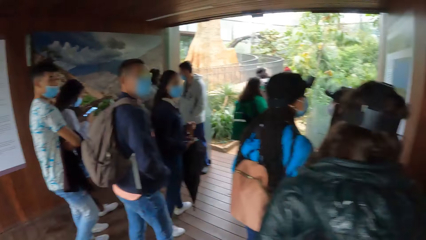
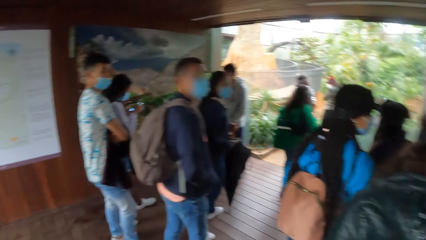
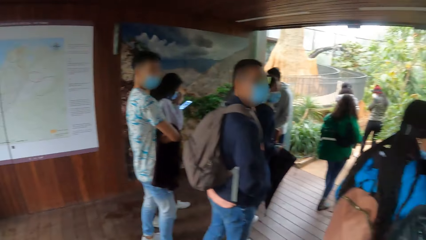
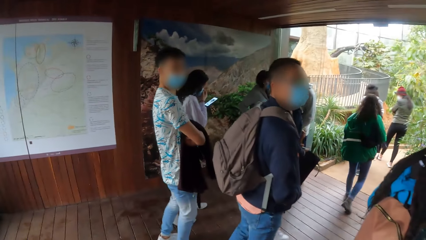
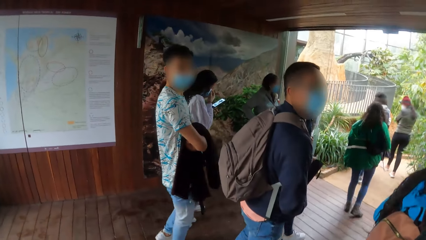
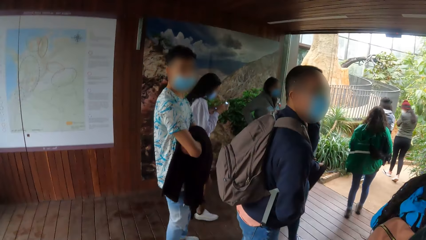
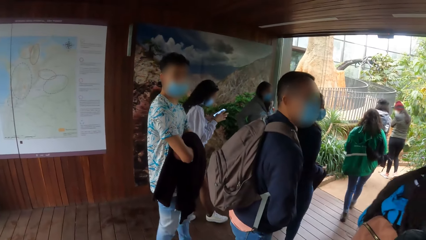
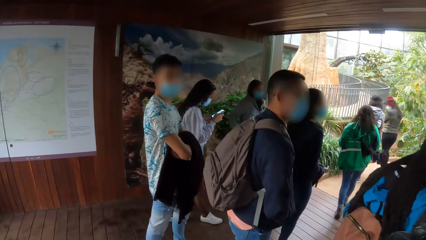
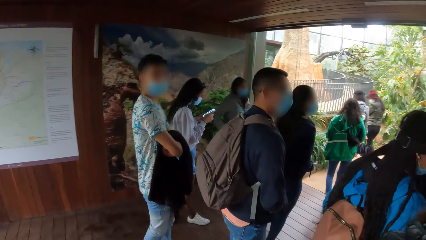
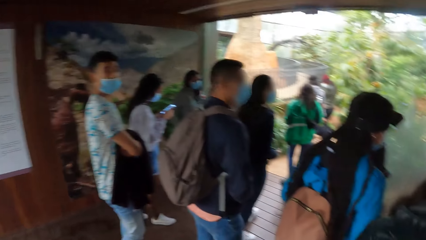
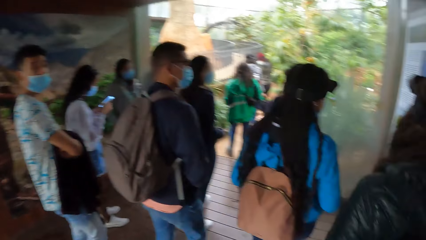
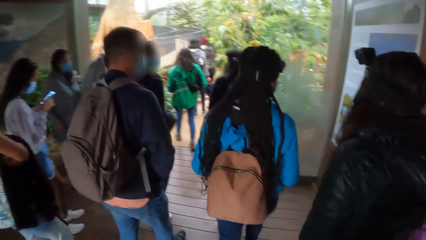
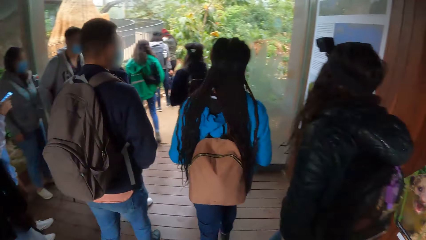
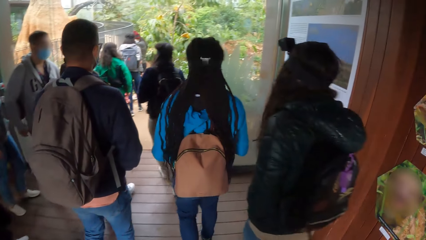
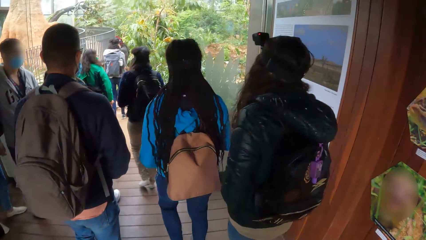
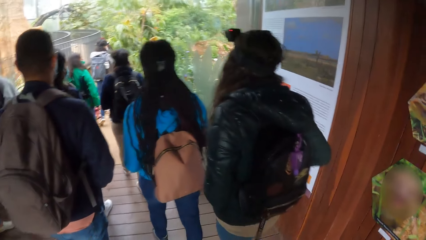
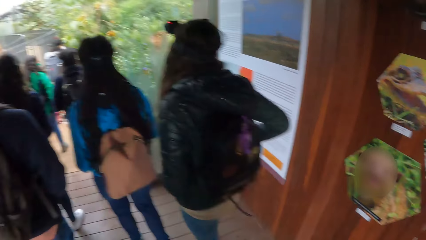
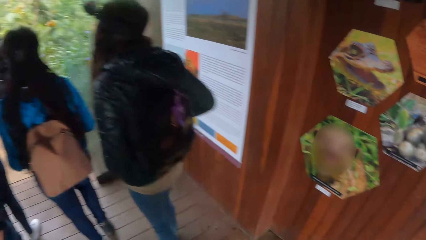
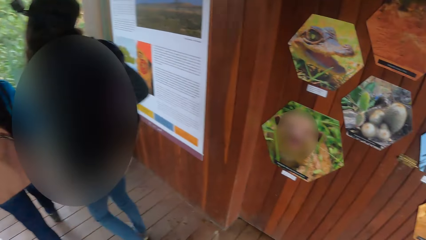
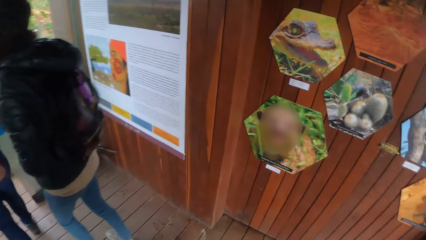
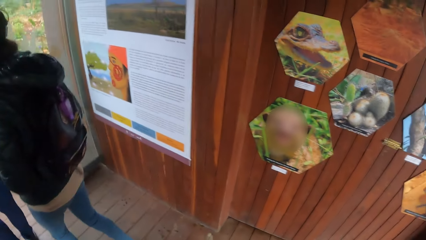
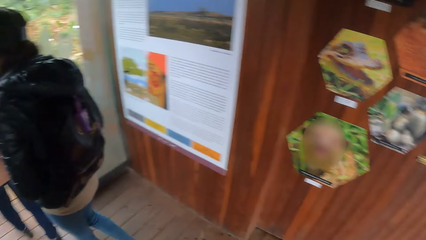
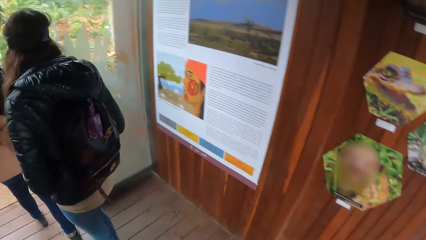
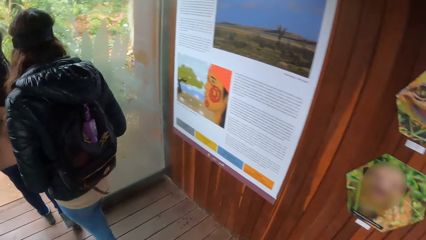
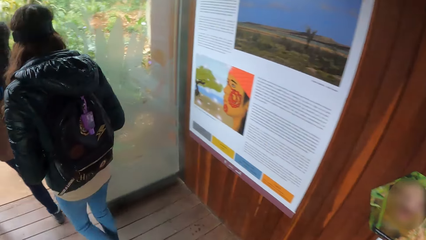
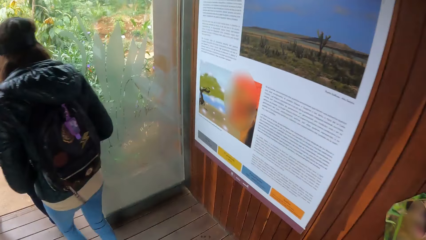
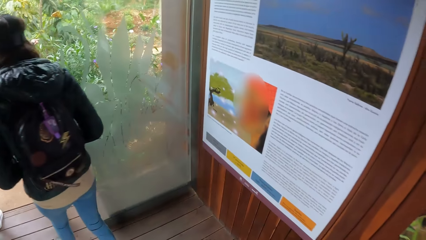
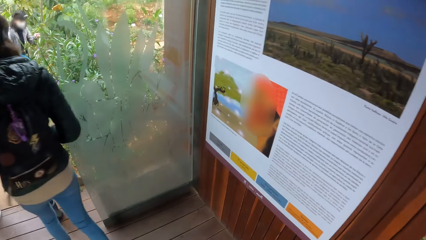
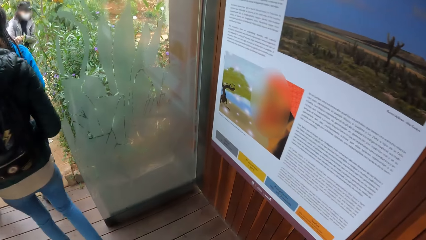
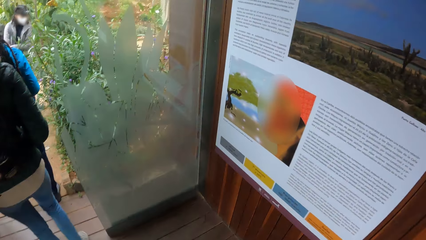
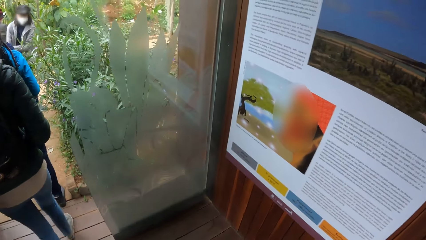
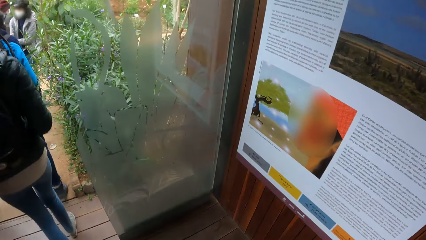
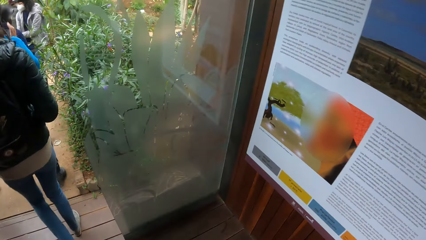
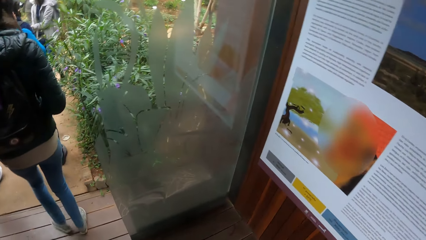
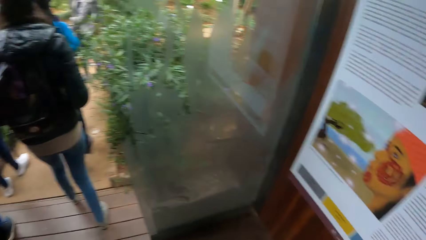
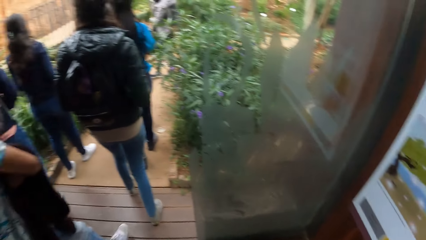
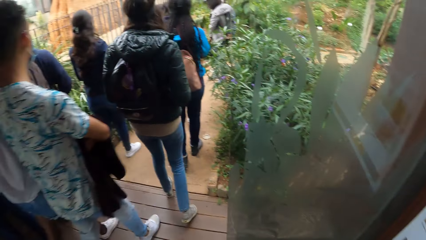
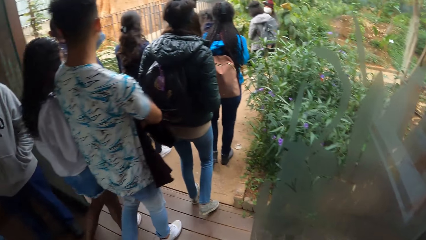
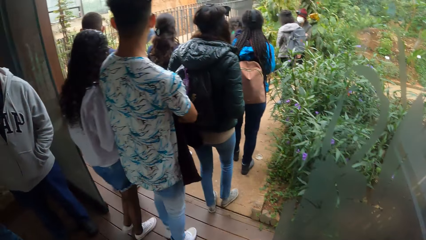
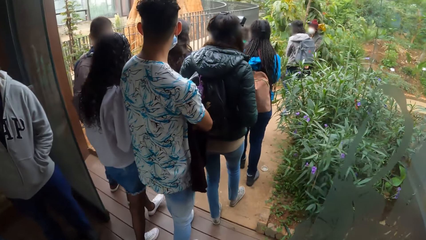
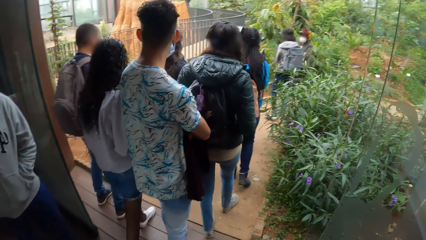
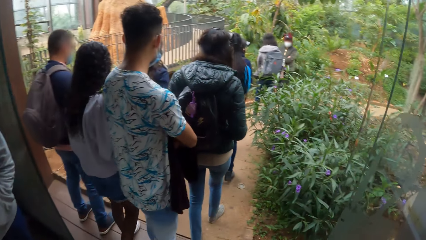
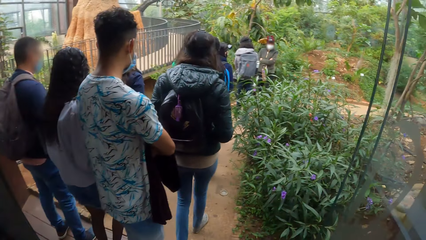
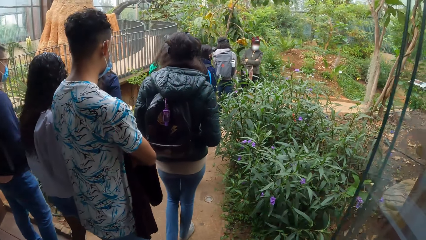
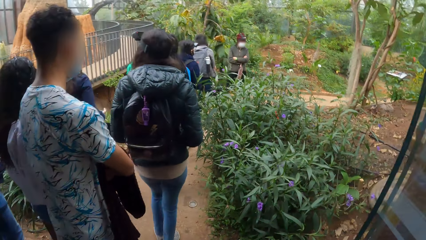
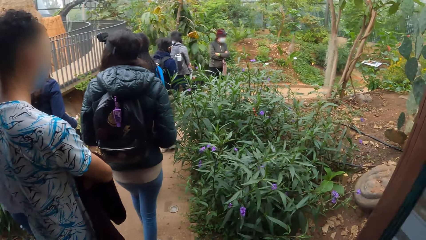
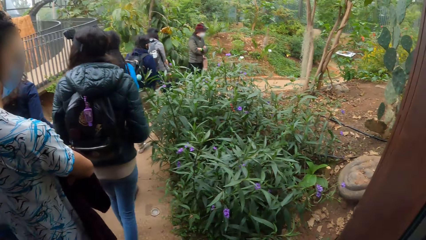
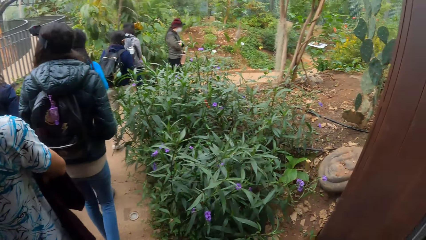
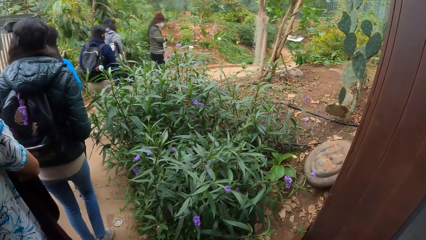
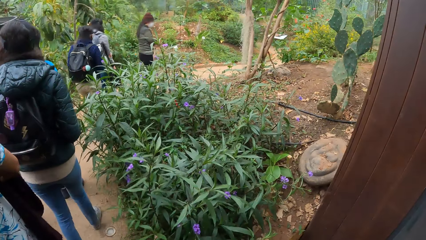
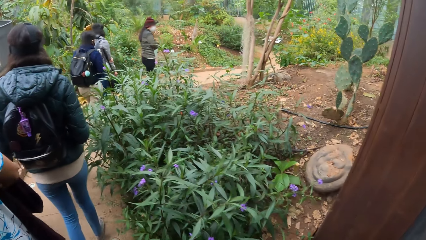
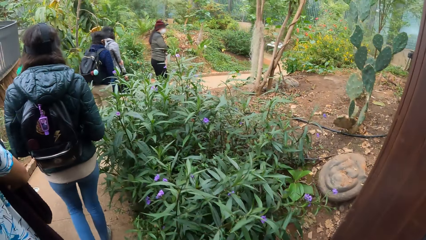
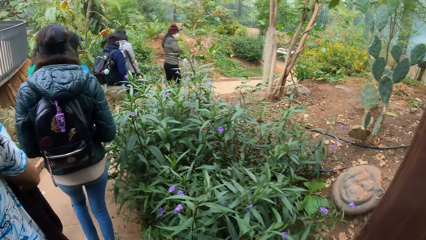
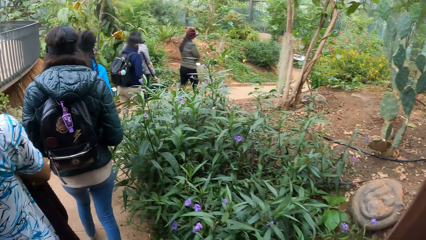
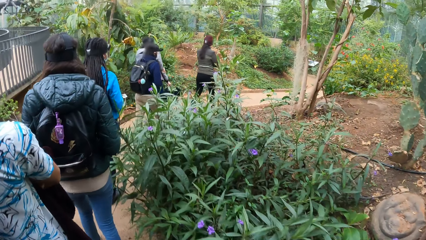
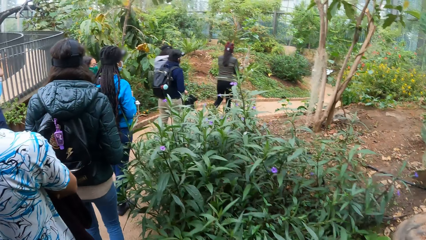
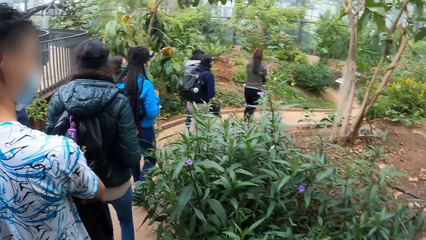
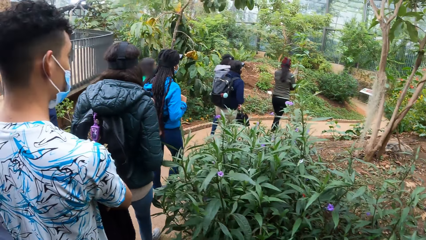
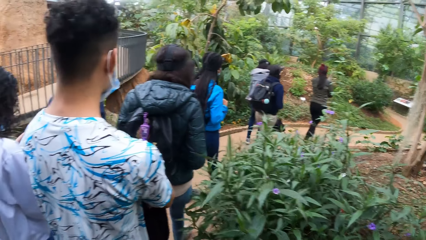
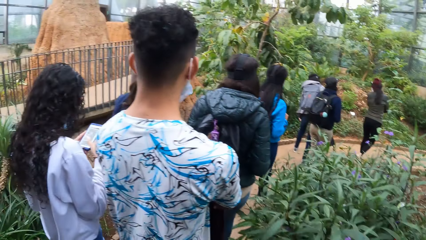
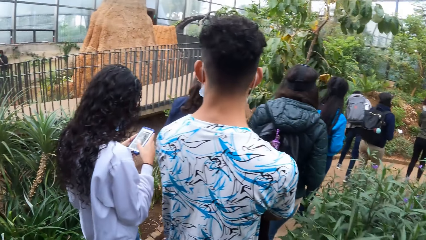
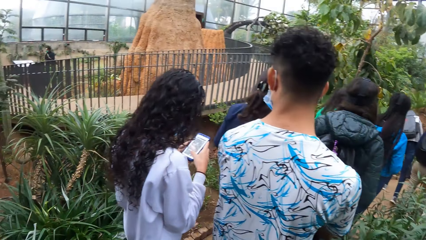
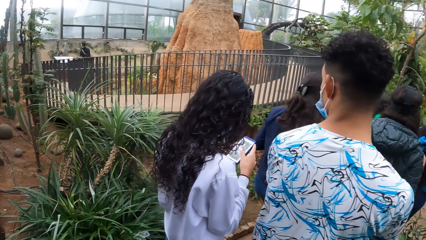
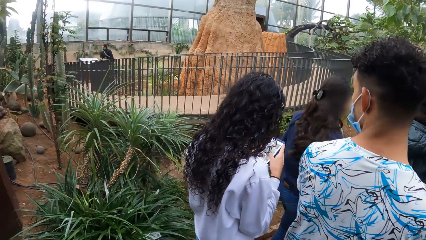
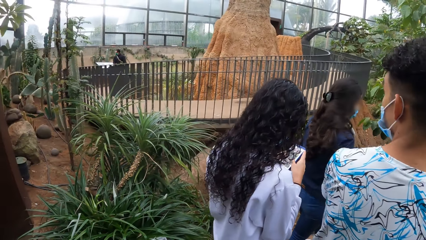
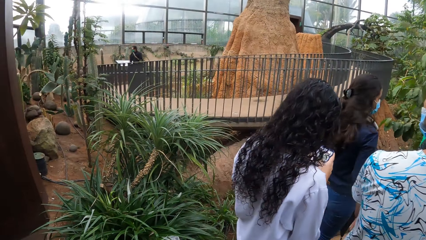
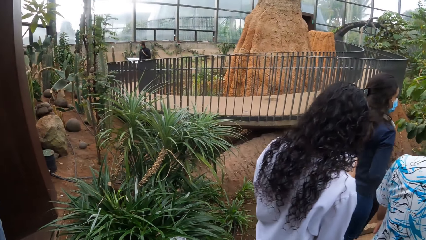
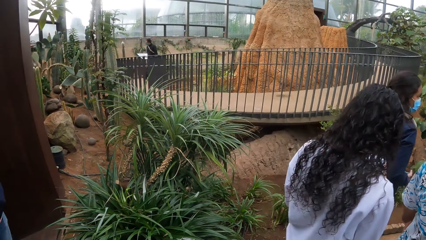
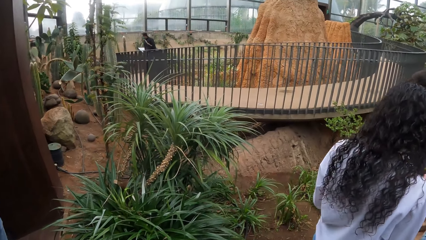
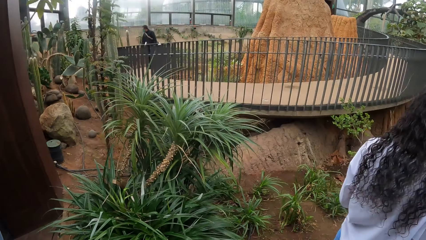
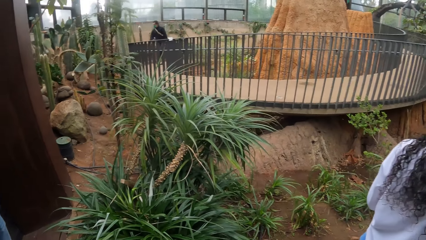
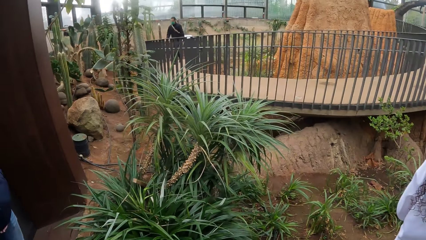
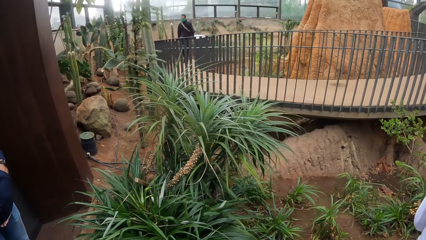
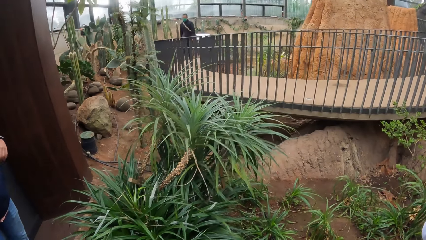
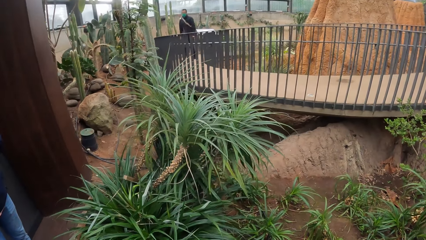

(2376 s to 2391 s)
The tour guide moves from the room to a walkway. The camera wearer walks around the compound. They move from the room to the walkway.
